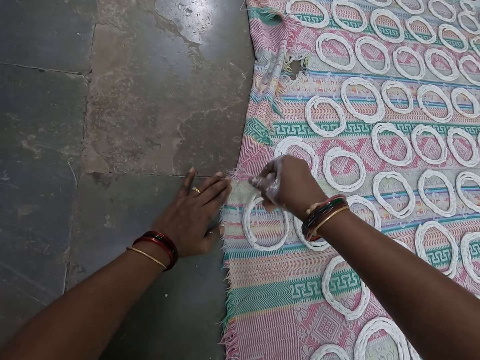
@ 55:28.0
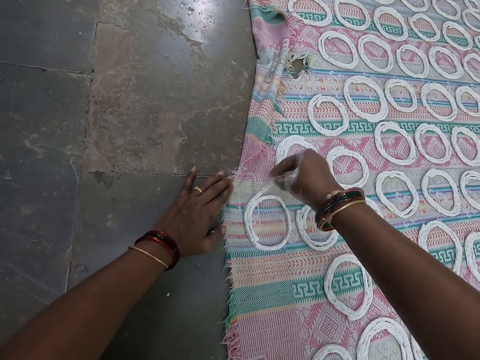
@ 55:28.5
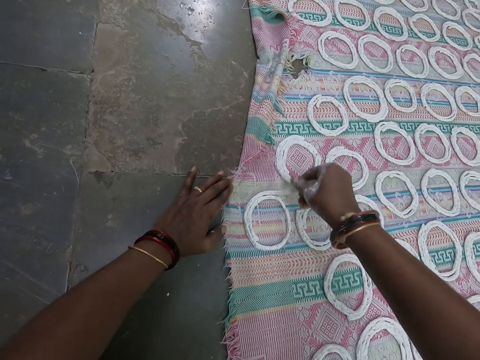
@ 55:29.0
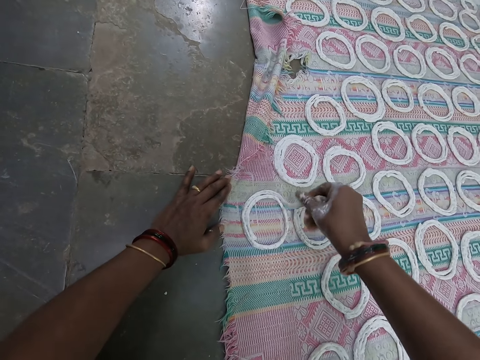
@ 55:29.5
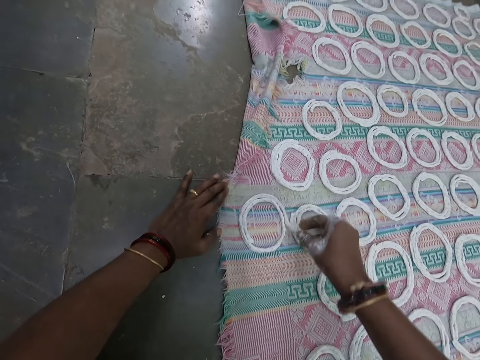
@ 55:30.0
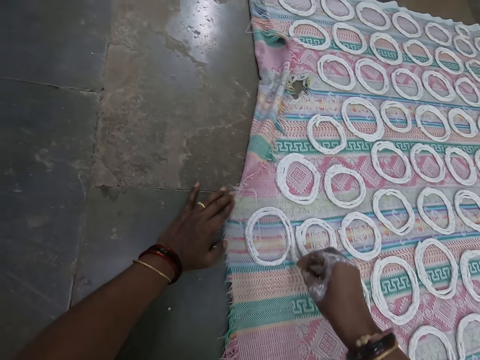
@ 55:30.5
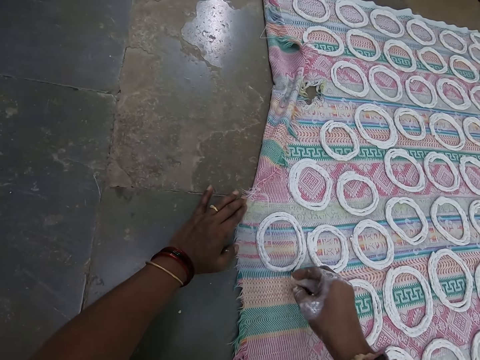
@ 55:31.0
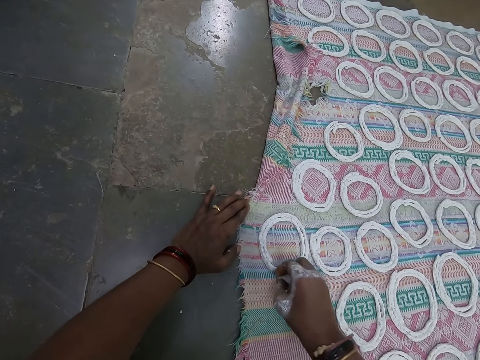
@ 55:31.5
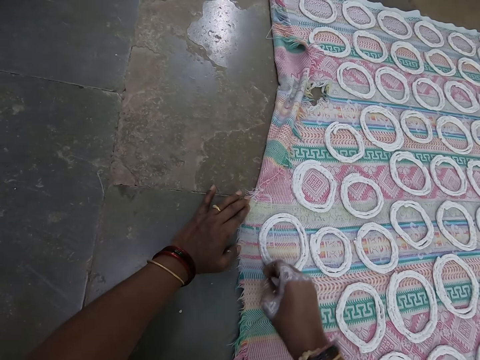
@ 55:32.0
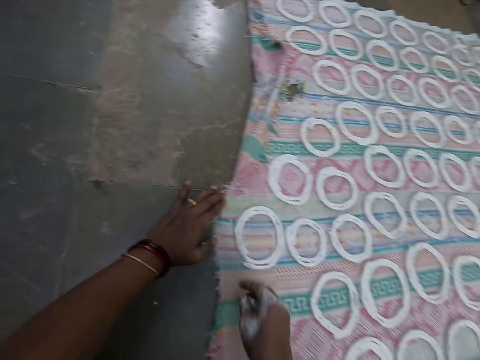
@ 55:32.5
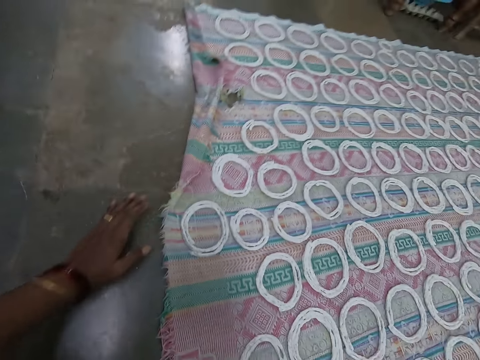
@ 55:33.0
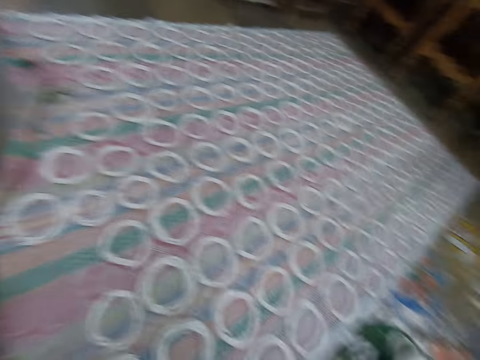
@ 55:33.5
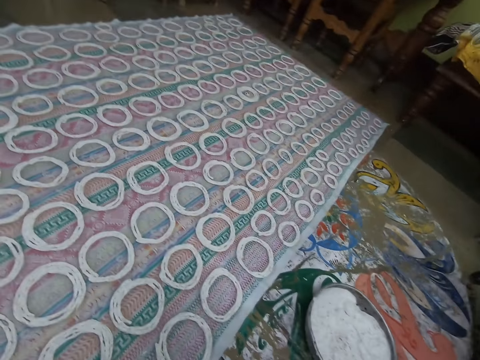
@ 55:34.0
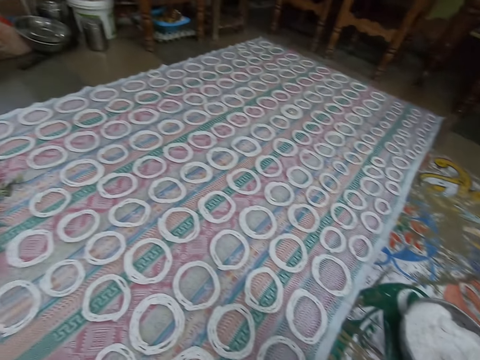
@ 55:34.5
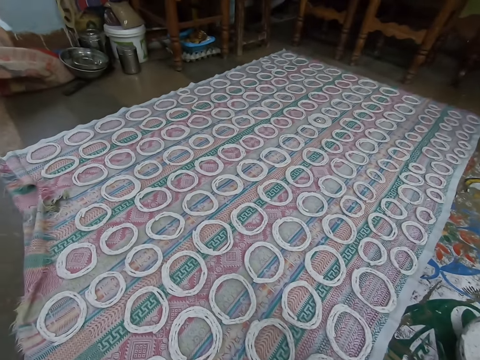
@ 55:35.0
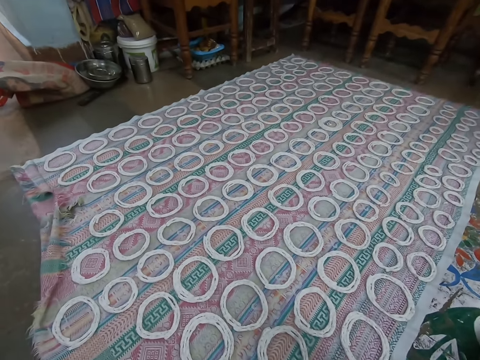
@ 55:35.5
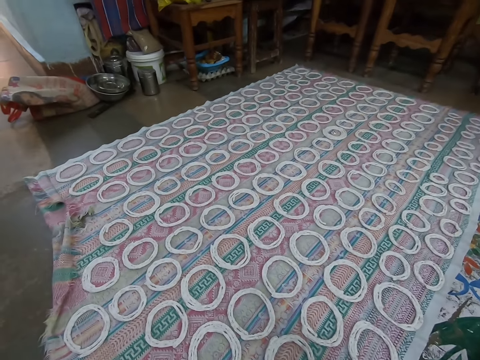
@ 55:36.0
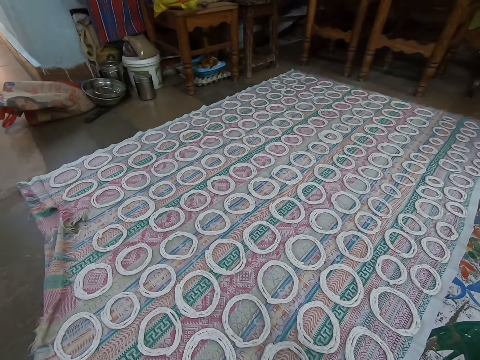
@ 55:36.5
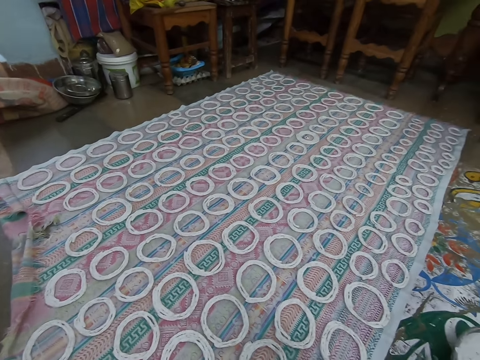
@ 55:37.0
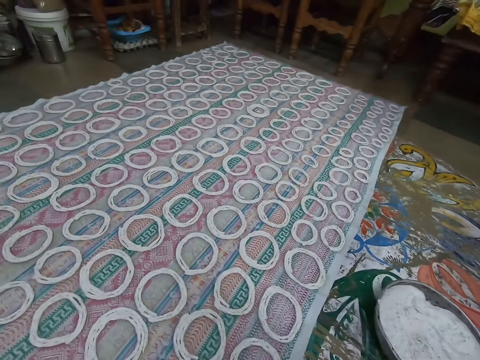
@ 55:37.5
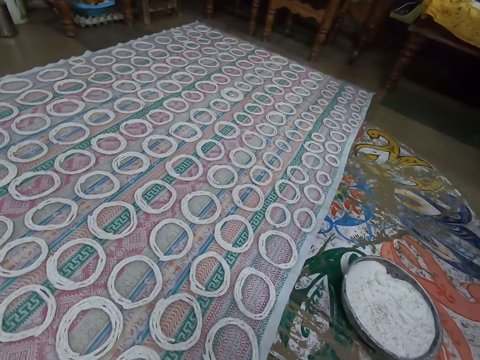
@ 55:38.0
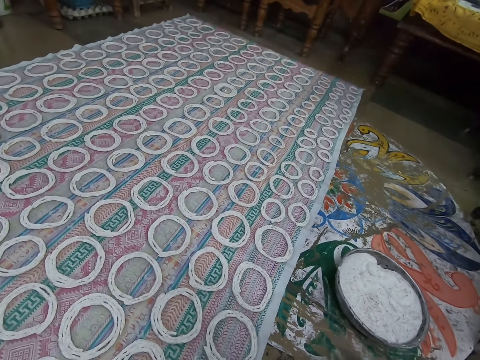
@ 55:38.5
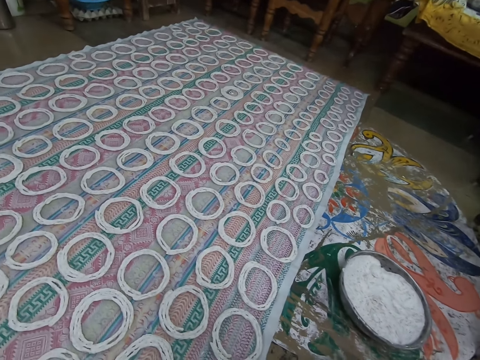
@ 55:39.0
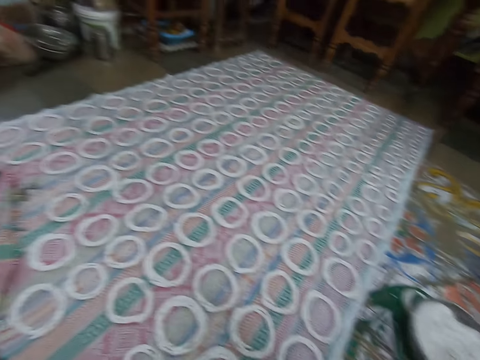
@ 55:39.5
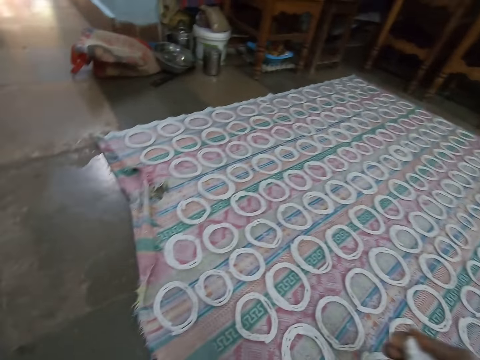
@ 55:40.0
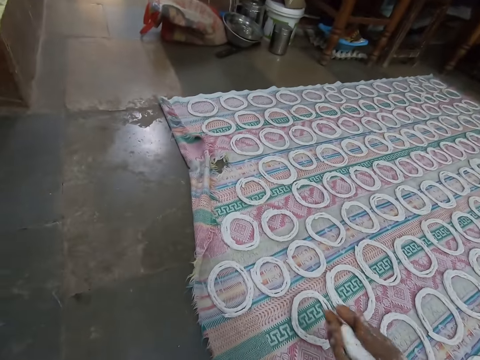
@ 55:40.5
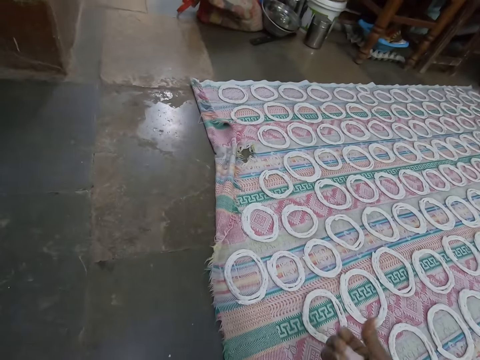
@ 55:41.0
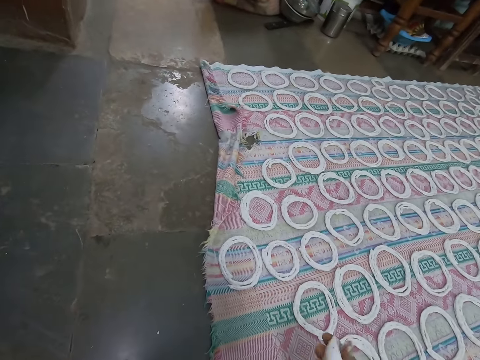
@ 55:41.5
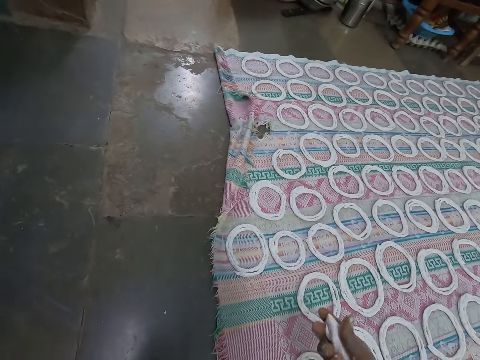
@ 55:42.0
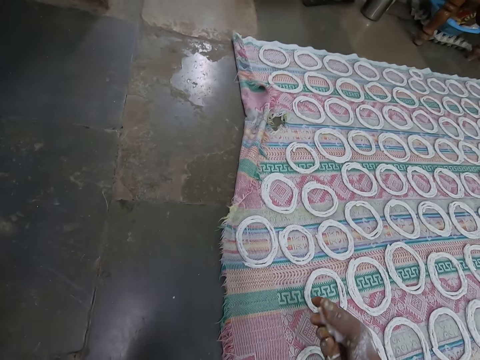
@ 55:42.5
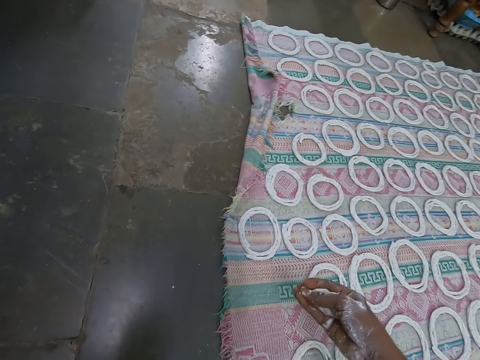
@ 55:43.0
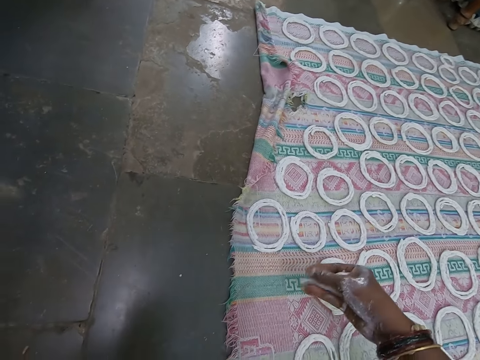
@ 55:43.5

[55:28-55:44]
The camera wearer interacts with the woman. He looks at the doughs on the sheet. He rolls the dough on the hand. He squeezes the rice paste in his right hand.

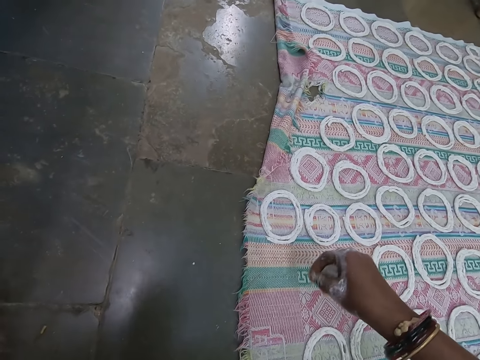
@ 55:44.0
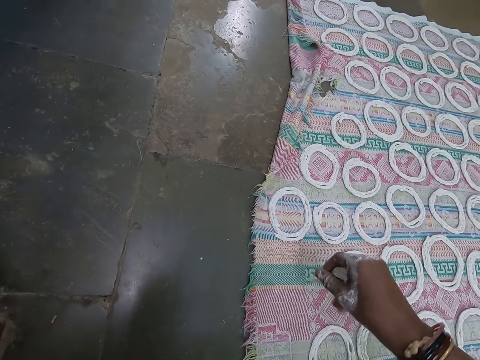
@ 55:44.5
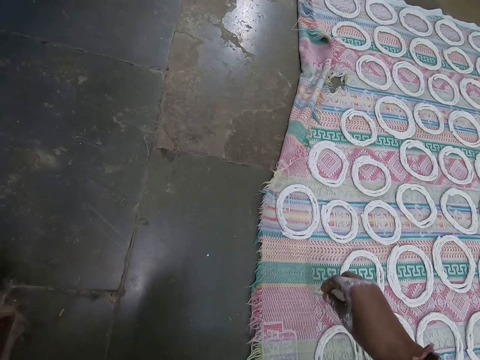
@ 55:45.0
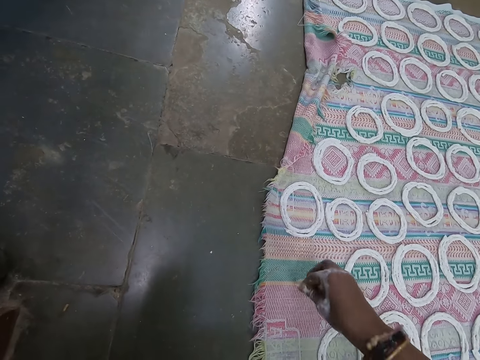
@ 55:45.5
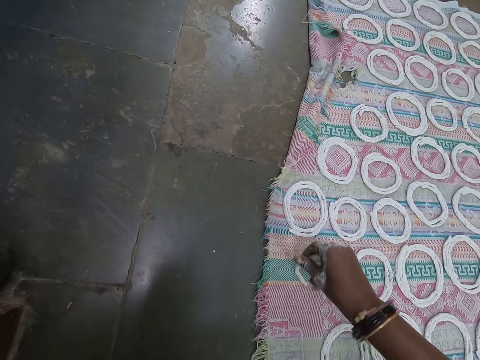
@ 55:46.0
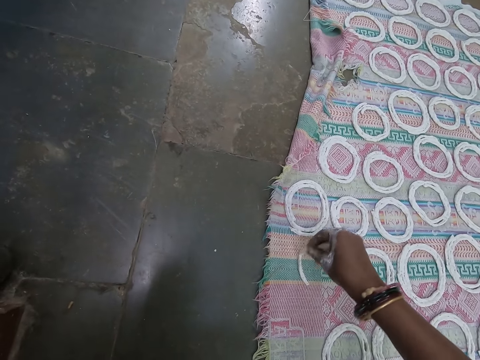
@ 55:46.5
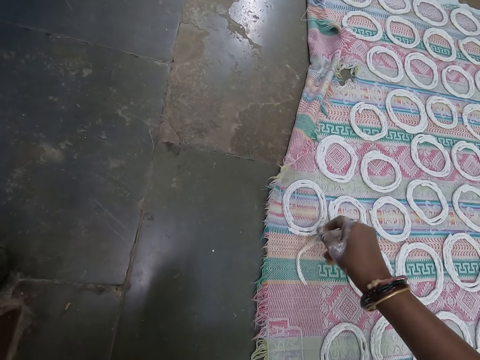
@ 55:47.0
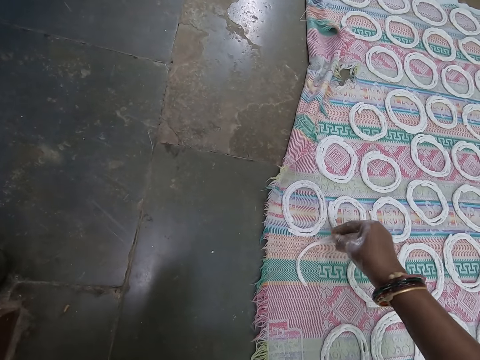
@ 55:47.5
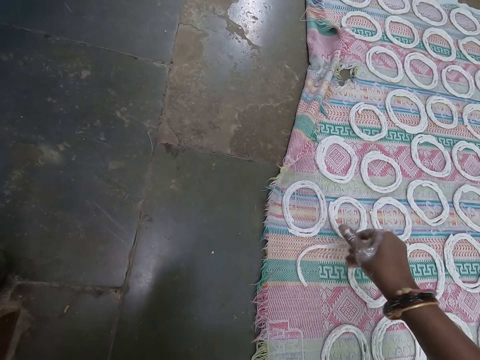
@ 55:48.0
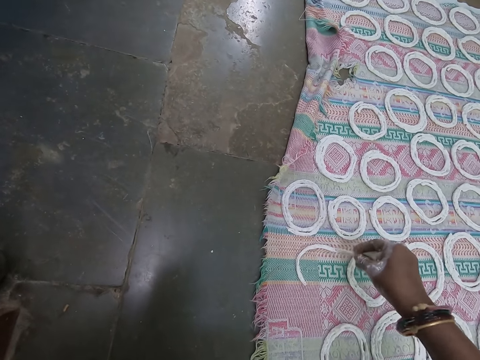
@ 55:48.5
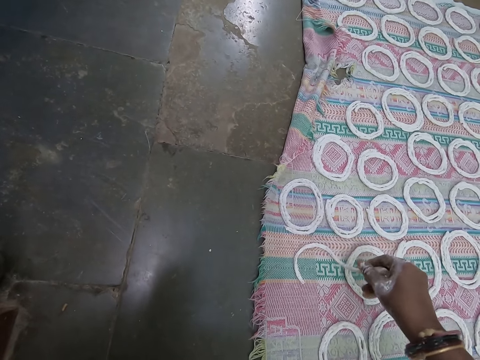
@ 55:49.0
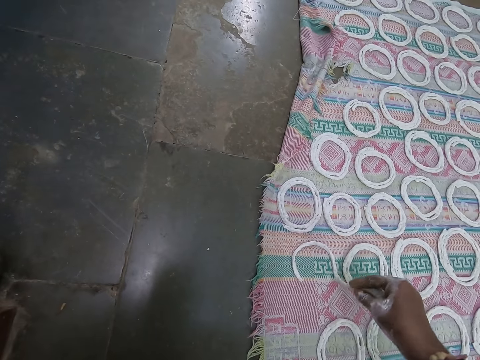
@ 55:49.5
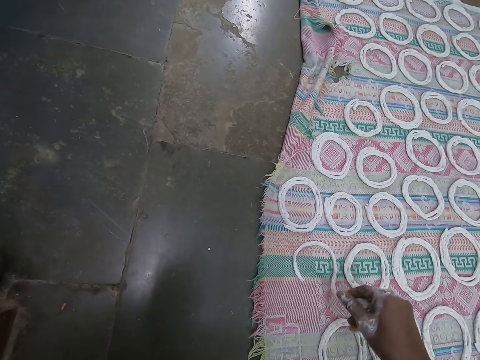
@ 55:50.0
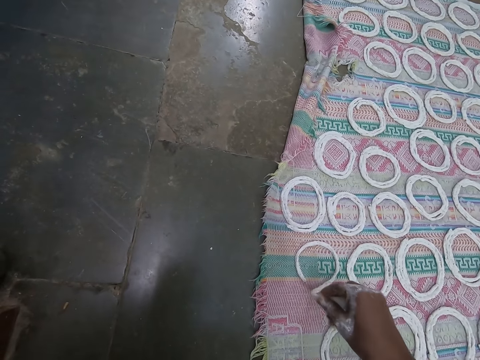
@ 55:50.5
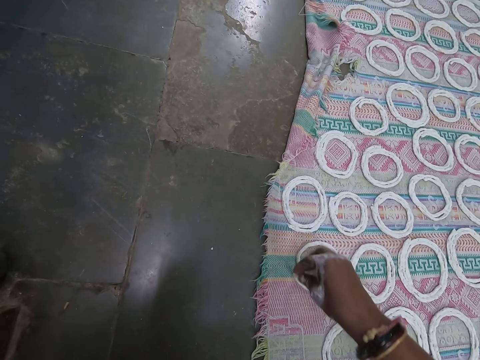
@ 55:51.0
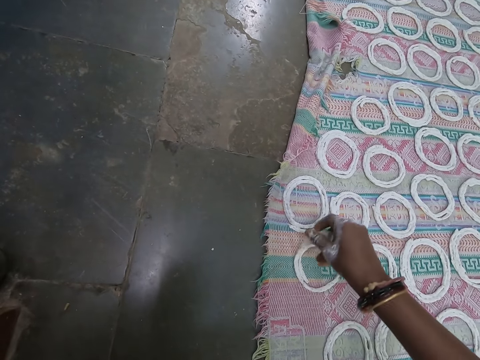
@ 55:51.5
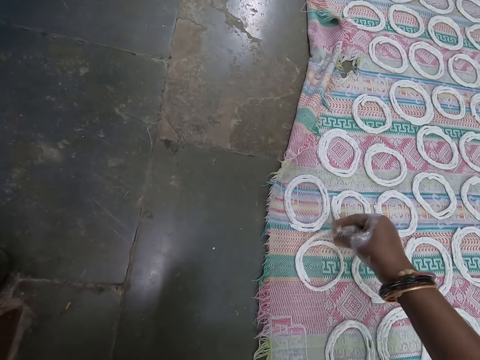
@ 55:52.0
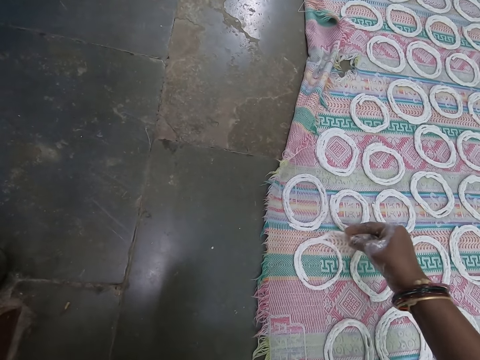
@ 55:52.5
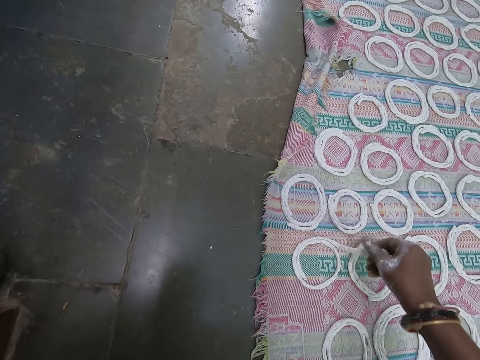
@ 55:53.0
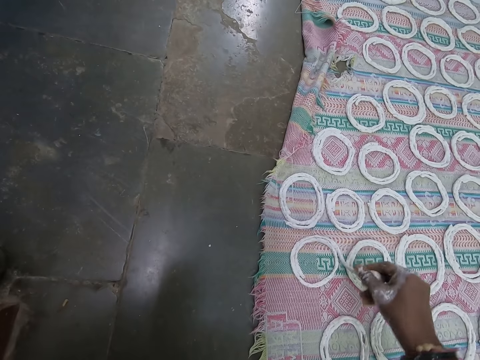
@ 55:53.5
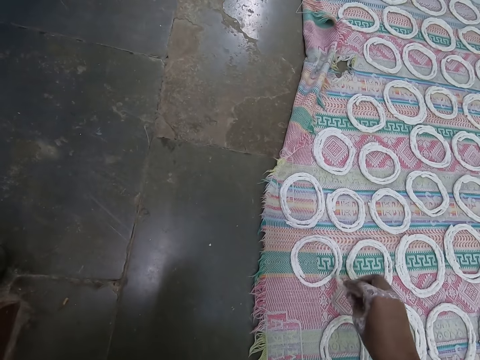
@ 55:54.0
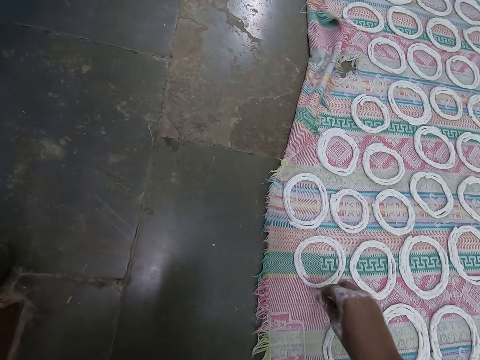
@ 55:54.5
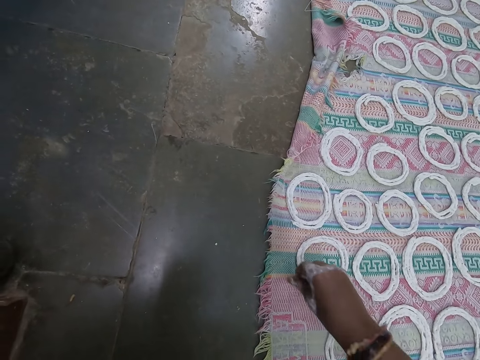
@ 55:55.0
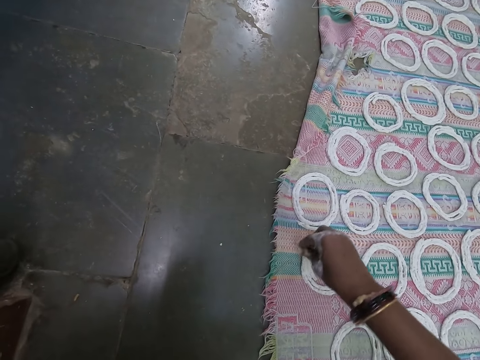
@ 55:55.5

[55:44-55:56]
The camera wearer rolls the rice paste in his right hand on the cloth on the floor.
